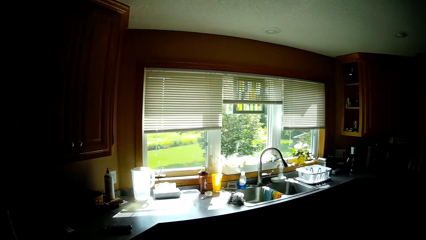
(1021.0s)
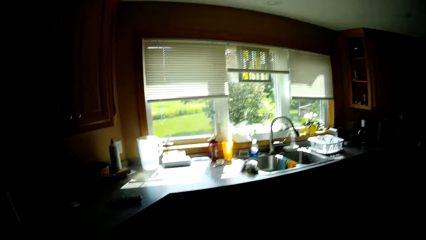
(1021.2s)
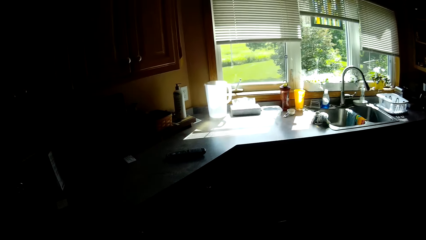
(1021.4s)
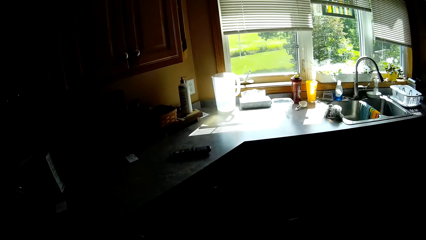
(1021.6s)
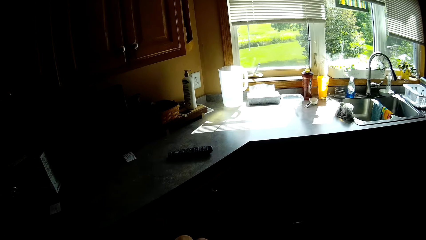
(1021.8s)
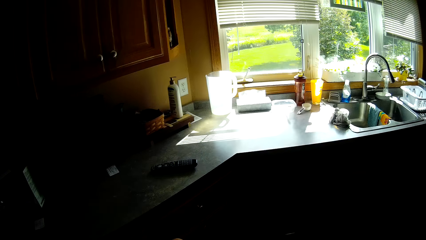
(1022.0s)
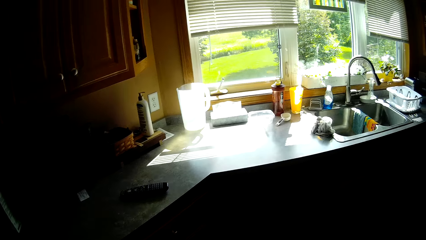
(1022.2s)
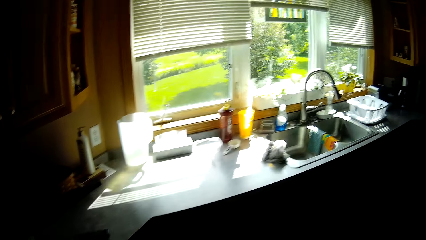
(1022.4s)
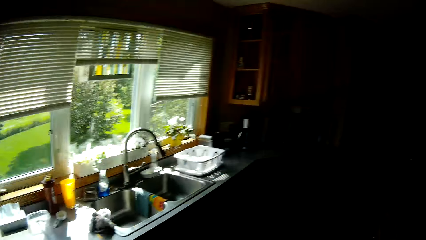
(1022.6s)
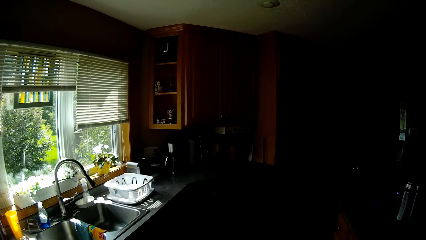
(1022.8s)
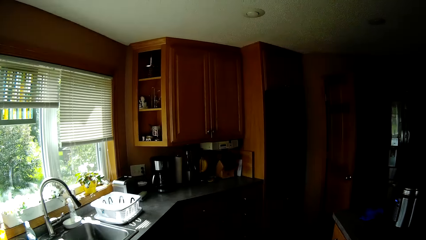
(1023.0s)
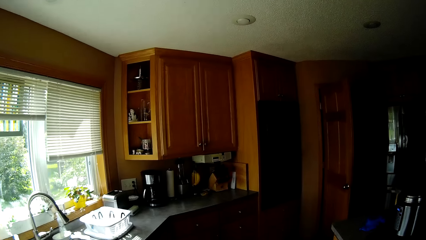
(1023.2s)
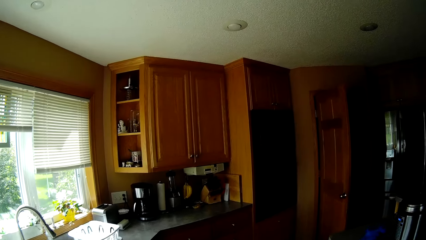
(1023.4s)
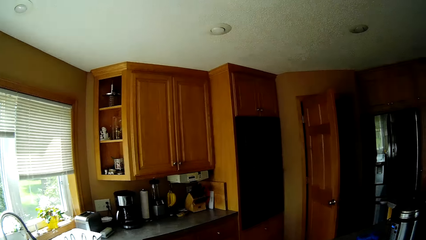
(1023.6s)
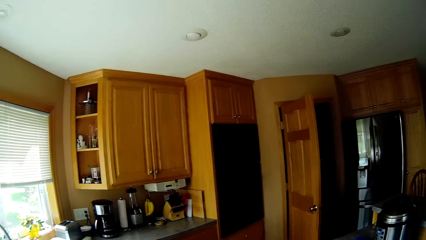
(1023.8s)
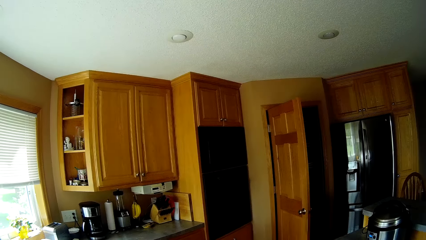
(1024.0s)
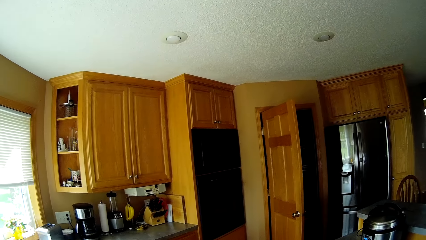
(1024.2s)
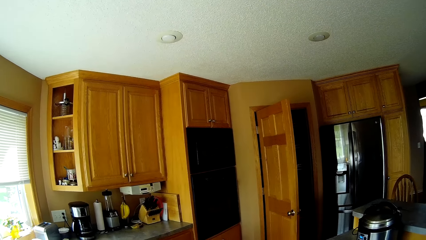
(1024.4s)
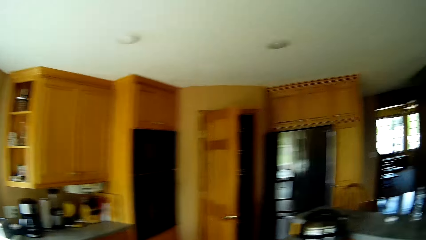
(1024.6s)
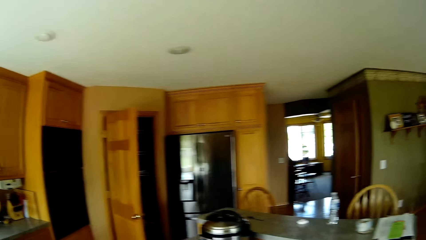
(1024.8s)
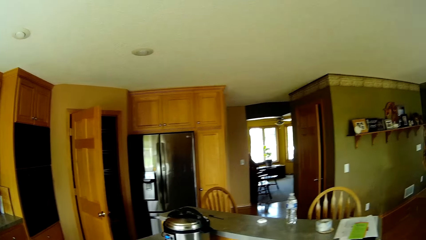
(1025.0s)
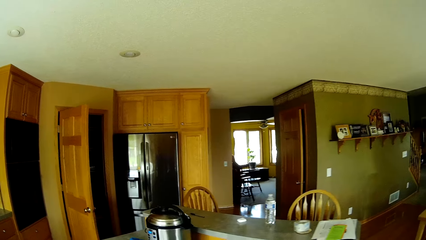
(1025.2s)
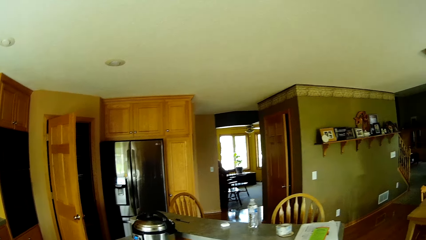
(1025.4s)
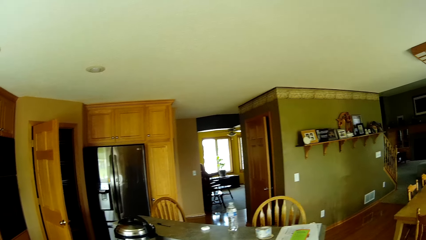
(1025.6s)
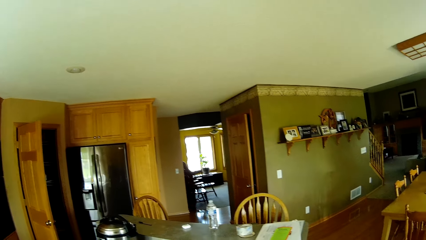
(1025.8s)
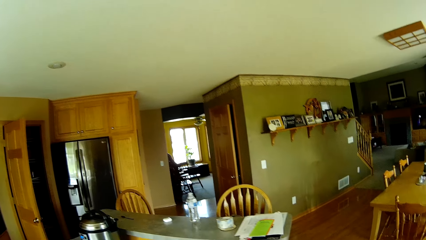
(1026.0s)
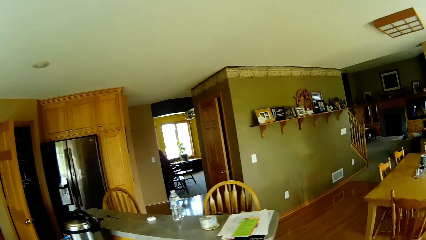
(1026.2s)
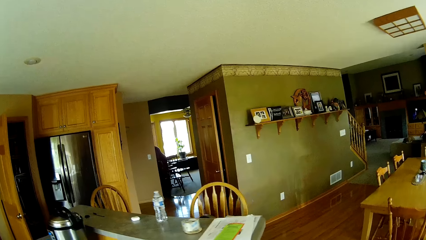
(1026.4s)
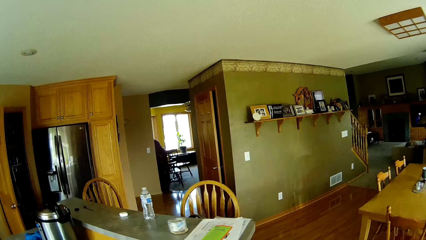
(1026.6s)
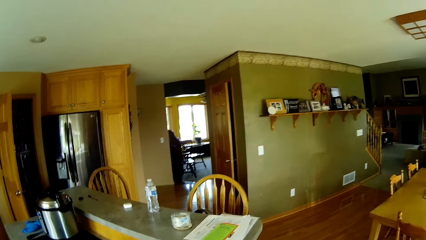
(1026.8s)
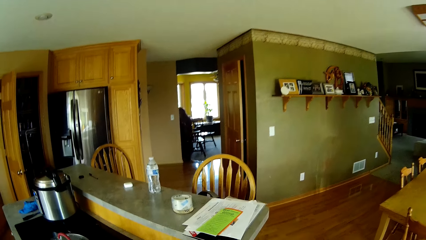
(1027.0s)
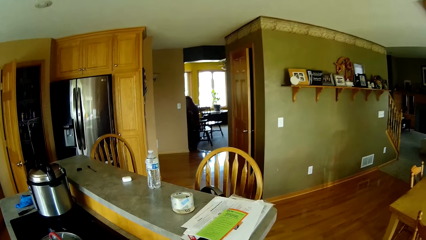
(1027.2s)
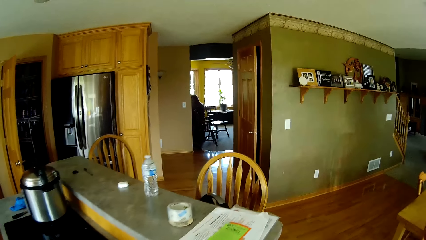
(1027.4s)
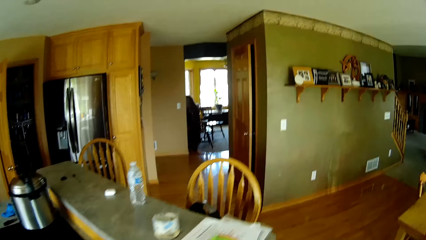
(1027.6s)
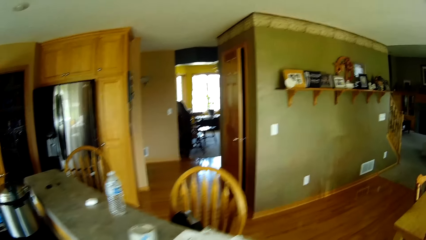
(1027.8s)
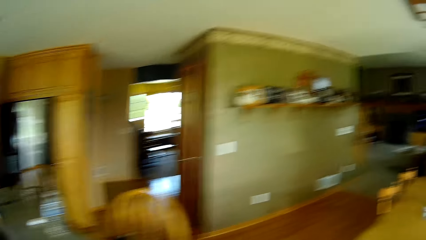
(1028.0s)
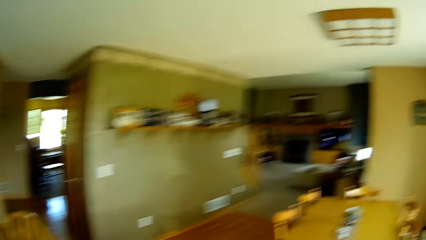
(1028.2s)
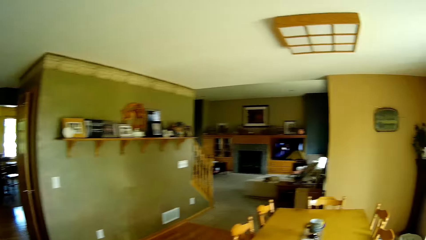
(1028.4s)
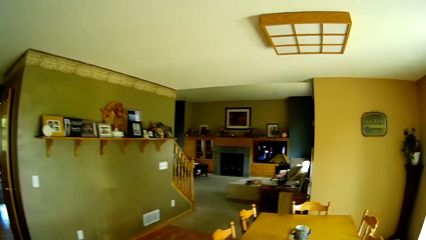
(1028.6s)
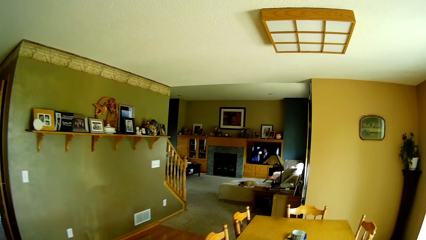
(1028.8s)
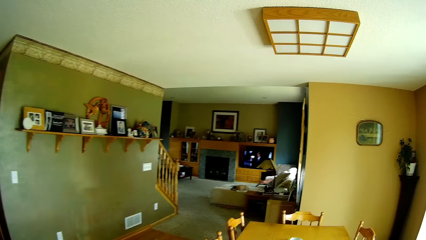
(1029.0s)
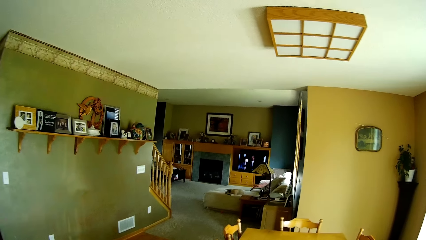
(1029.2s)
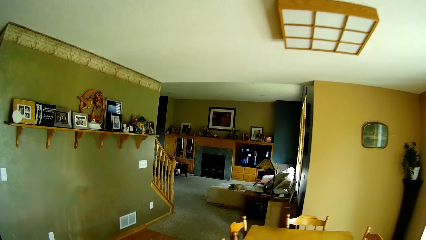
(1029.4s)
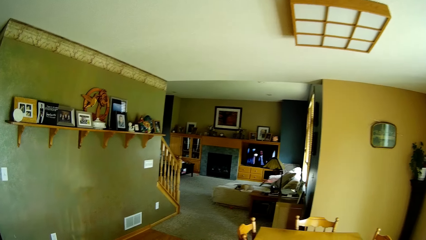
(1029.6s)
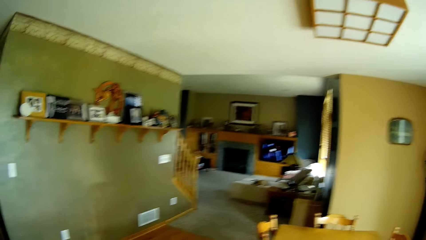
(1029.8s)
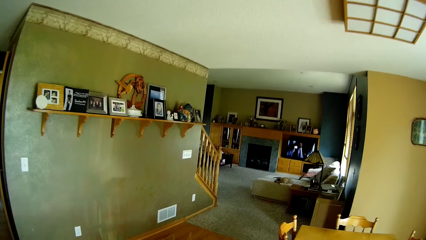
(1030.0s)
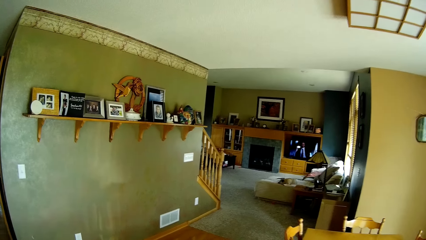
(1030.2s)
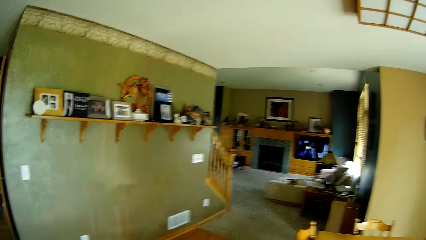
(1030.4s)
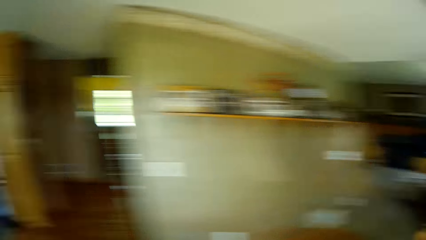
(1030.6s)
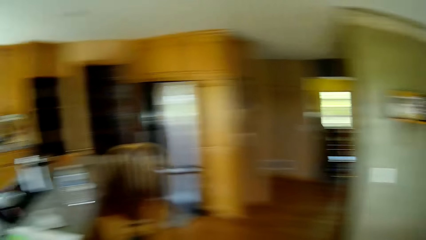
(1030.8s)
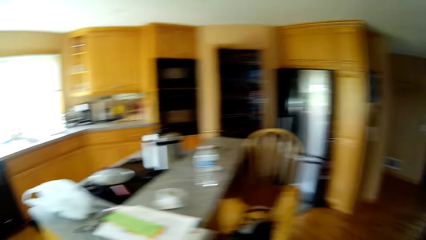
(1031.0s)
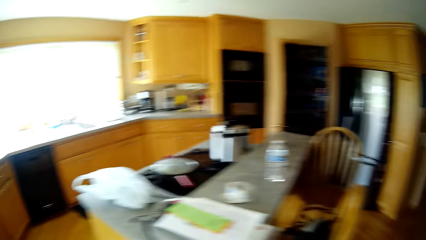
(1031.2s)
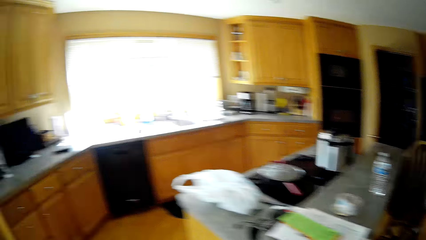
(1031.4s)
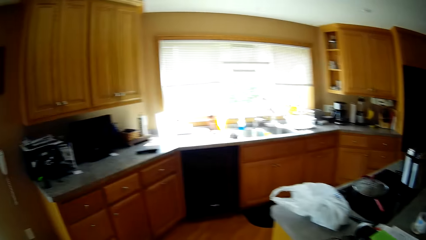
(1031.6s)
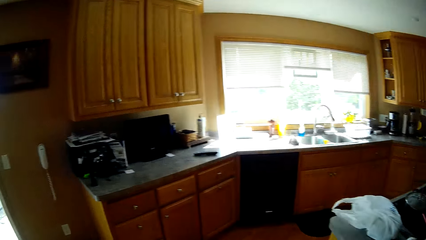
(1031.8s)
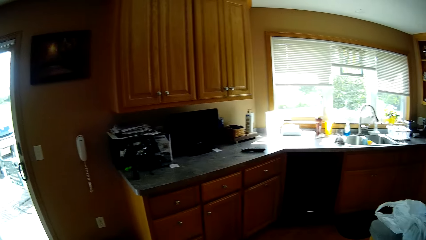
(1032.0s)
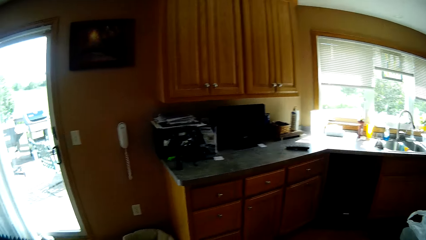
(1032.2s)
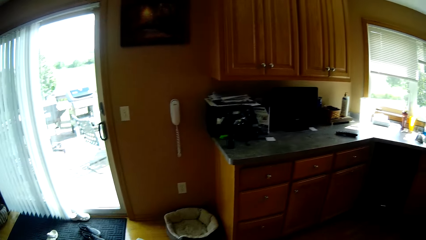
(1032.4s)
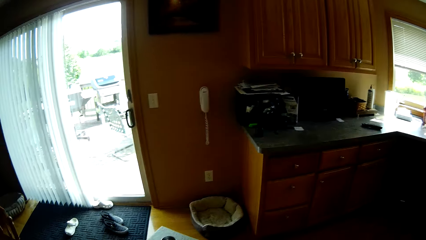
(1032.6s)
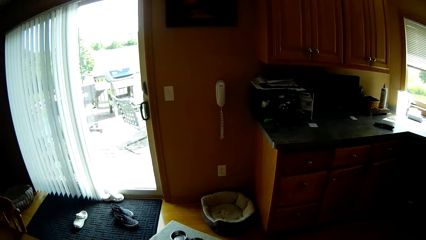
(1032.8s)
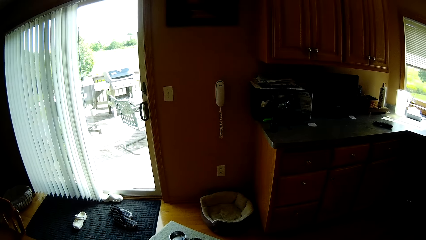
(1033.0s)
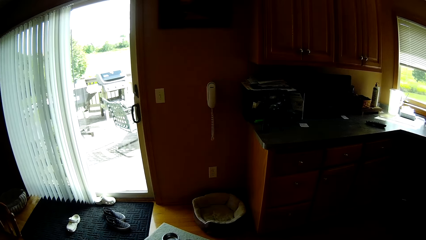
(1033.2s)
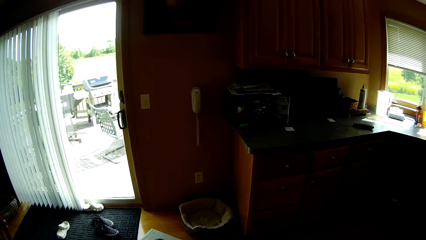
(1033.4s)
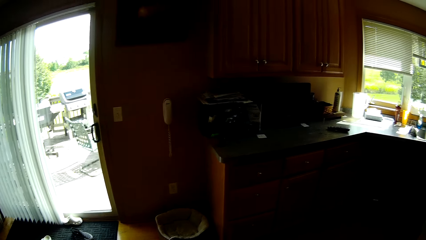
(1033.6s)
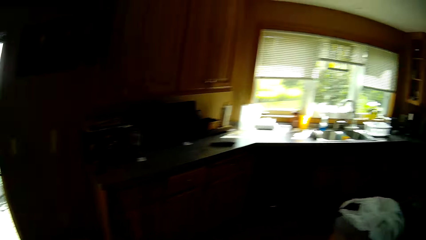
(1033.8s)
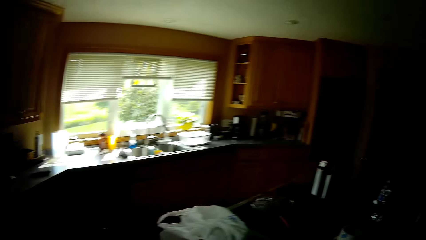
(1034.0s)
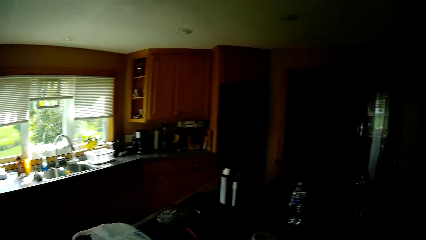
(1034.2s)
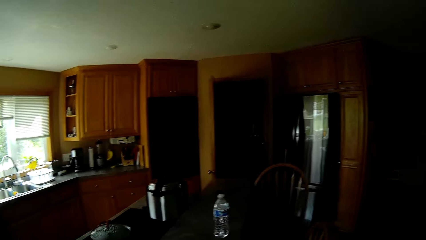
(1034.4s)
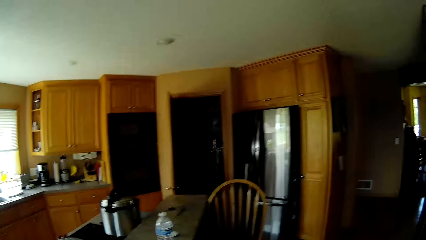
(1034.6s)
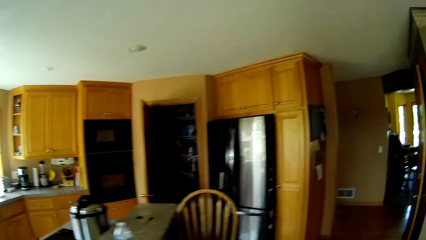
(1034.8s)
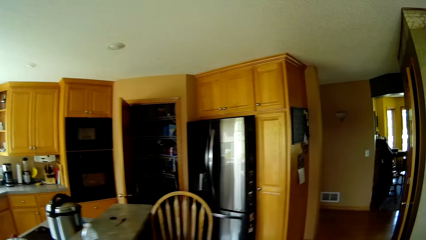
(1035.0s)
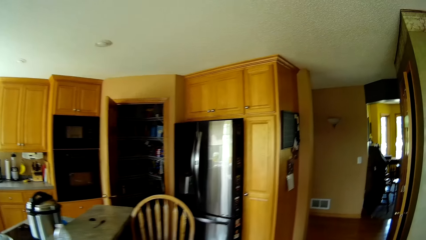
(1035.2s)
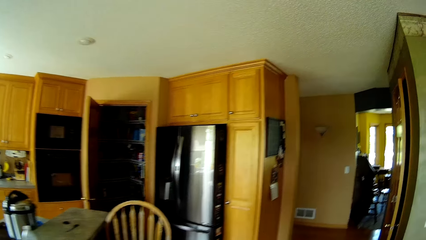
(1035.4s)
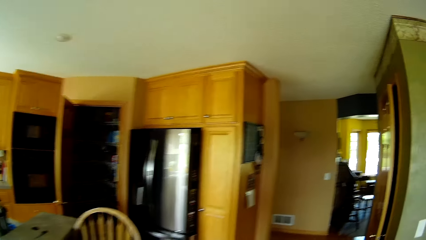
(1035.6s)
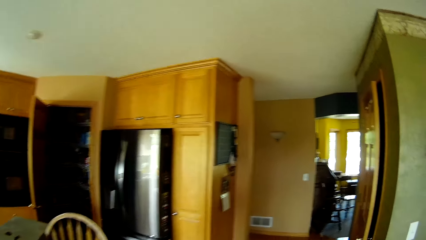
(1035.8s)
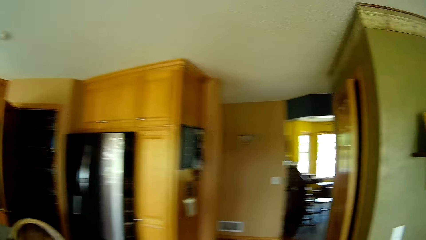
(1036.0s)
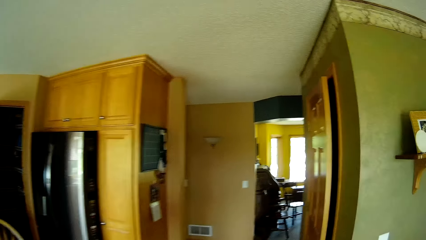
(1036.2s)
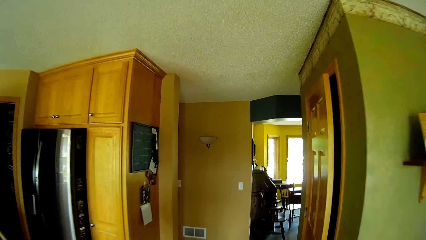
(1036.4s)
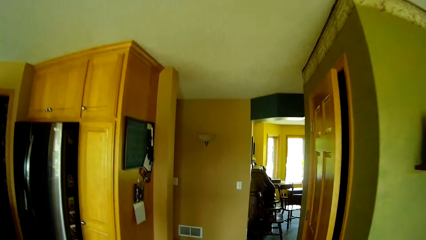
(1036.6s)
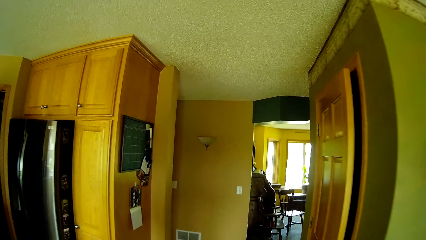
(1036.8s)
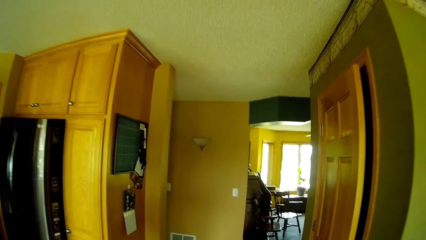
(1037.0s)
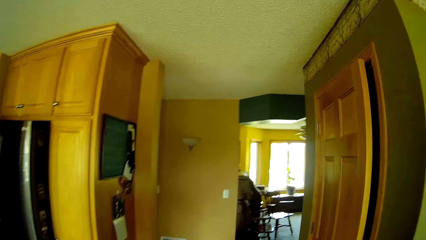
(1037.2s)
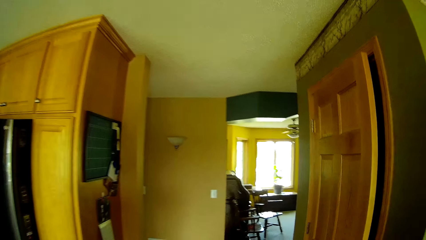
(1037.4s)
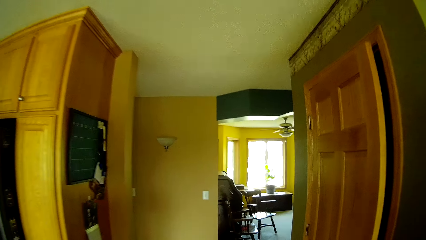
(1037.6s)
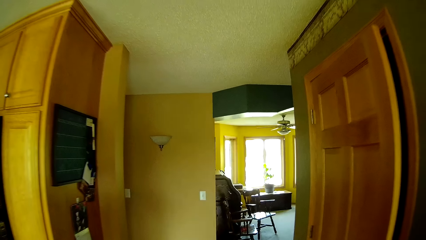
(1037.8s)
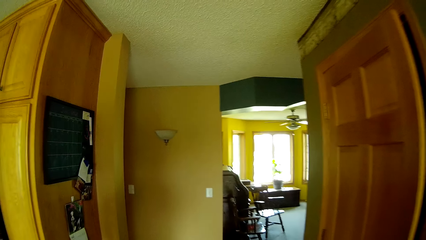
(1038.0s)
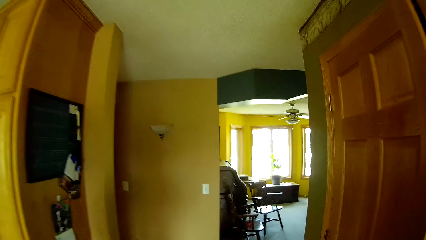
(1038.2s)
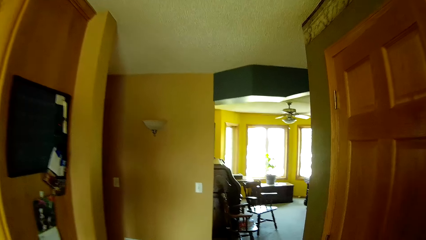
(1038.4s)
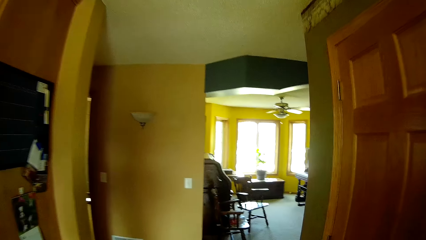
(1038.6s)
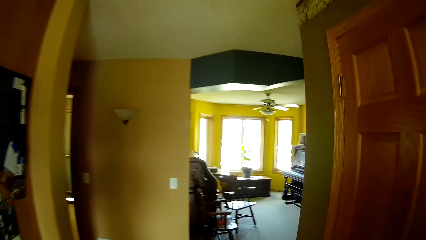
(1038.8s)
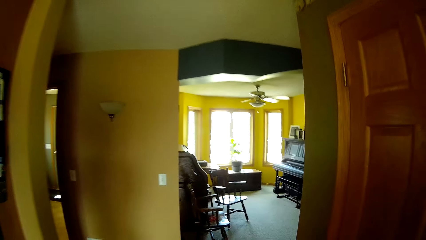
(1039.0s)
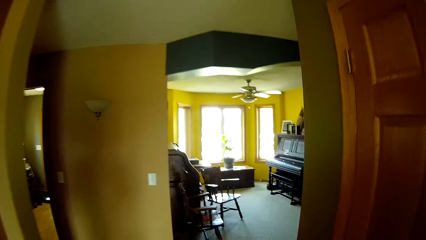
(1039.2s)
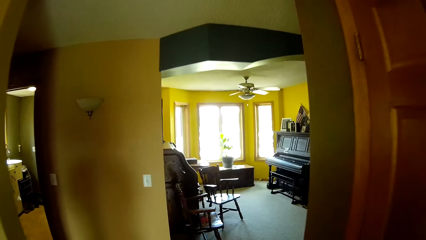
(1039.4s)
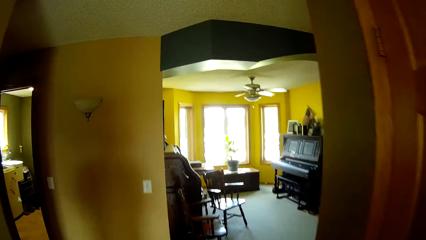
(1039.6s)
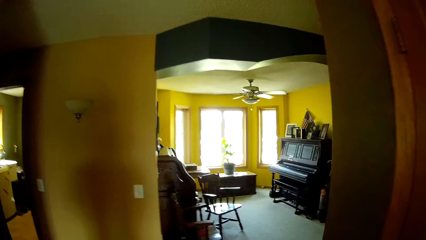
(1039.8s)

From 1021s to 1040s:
The camera wearer looks around. They walk to another room.
